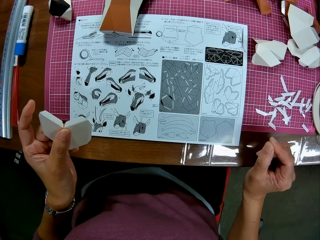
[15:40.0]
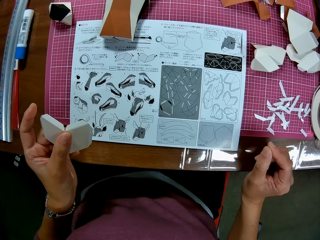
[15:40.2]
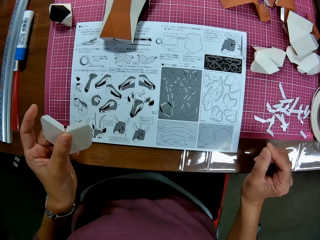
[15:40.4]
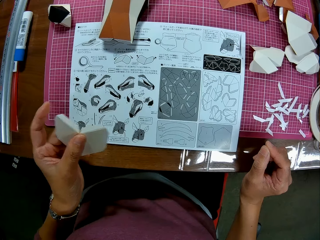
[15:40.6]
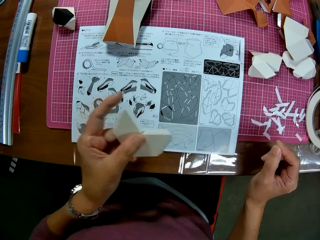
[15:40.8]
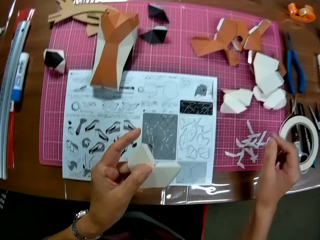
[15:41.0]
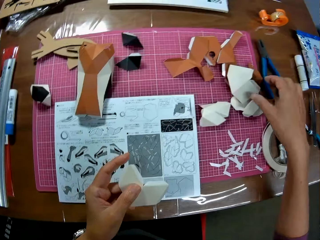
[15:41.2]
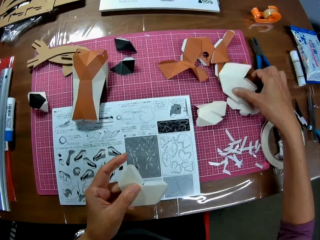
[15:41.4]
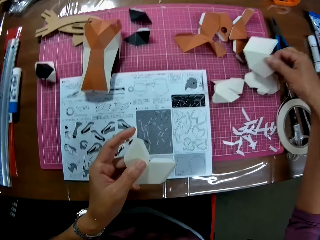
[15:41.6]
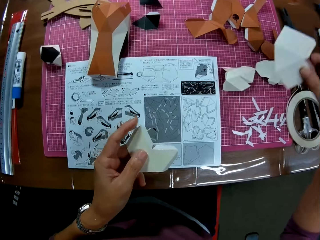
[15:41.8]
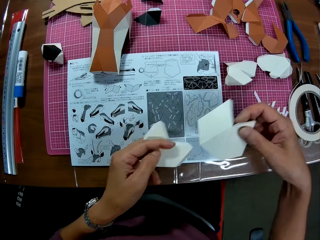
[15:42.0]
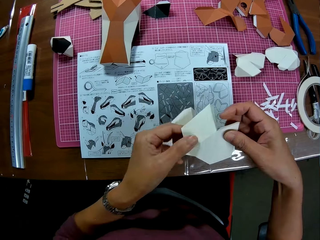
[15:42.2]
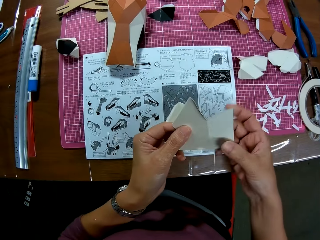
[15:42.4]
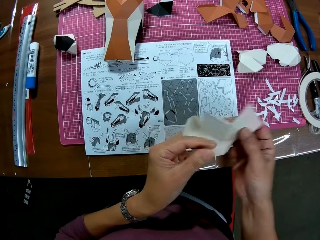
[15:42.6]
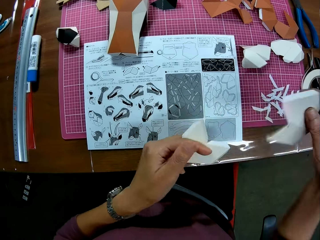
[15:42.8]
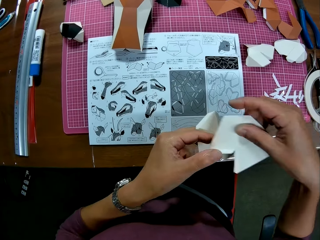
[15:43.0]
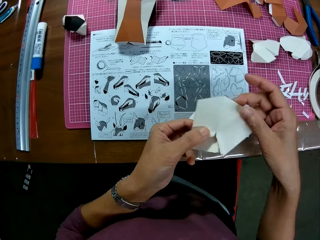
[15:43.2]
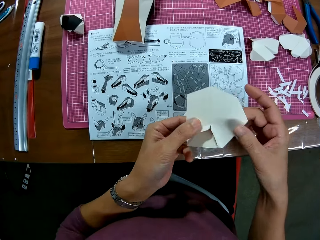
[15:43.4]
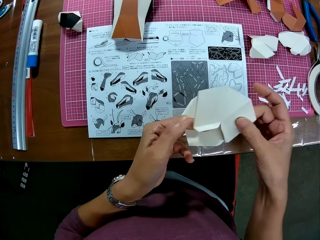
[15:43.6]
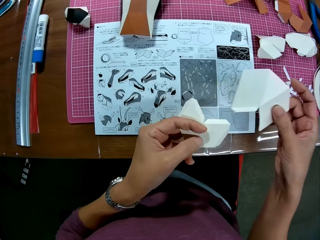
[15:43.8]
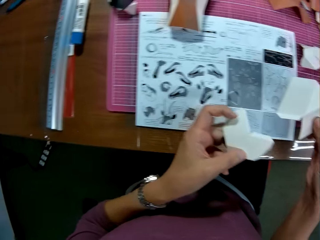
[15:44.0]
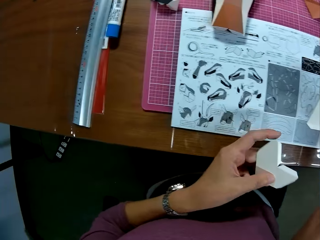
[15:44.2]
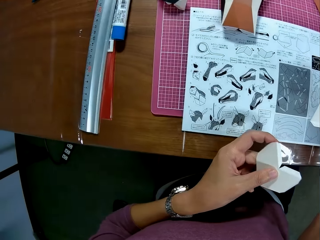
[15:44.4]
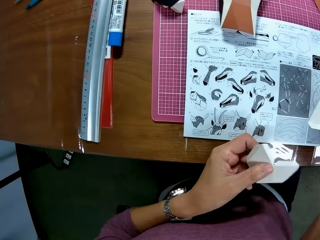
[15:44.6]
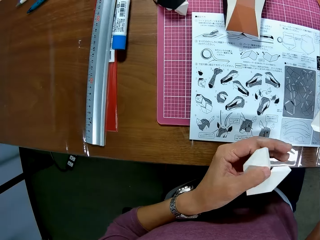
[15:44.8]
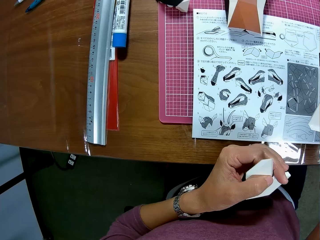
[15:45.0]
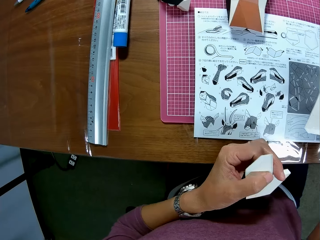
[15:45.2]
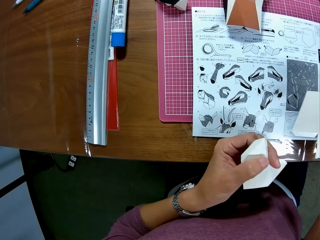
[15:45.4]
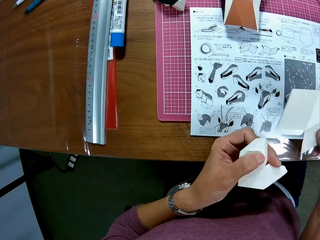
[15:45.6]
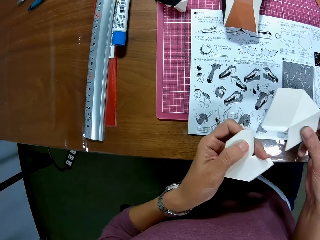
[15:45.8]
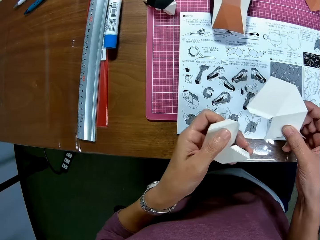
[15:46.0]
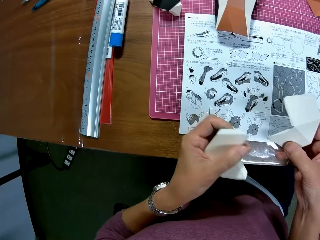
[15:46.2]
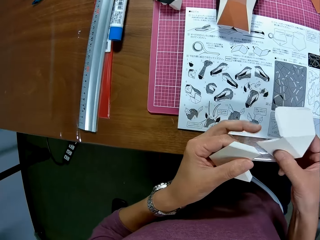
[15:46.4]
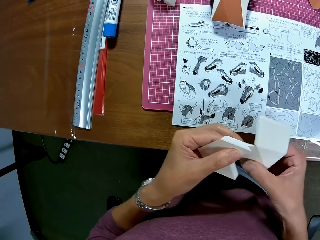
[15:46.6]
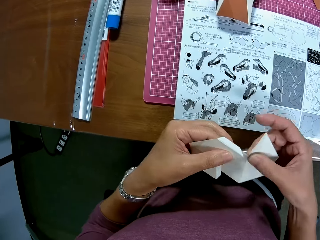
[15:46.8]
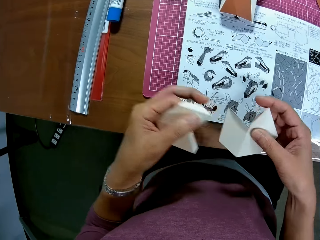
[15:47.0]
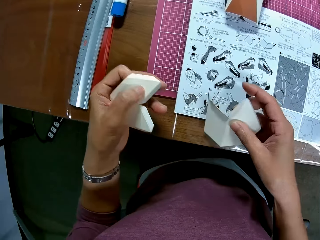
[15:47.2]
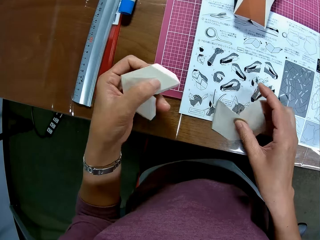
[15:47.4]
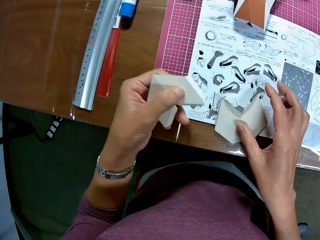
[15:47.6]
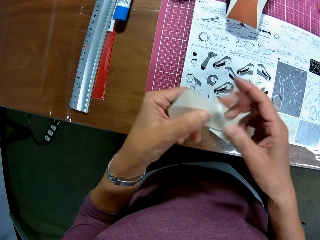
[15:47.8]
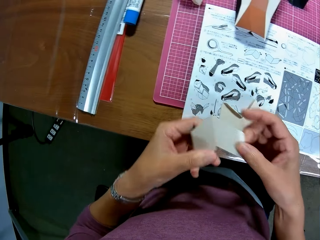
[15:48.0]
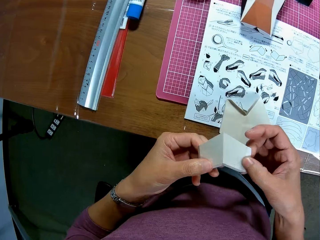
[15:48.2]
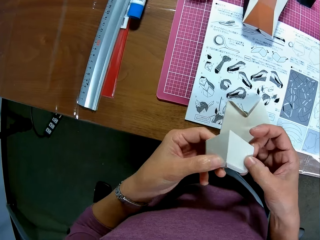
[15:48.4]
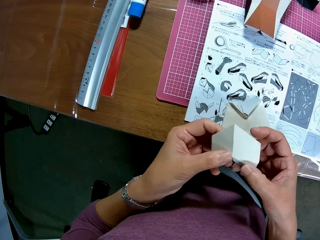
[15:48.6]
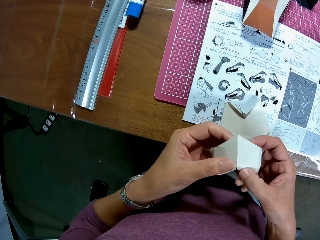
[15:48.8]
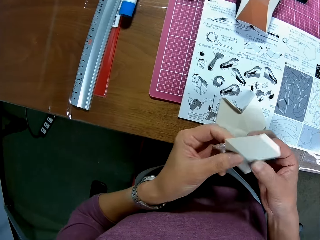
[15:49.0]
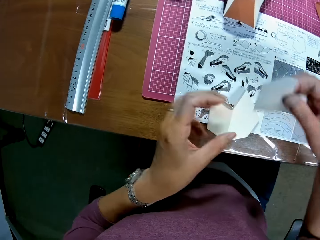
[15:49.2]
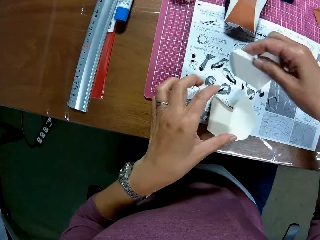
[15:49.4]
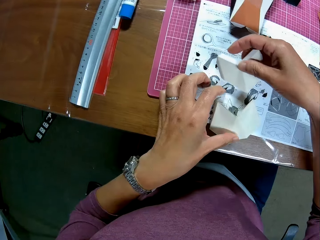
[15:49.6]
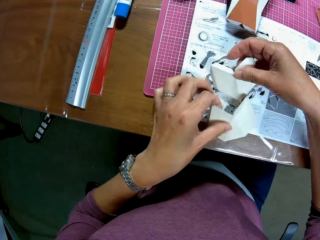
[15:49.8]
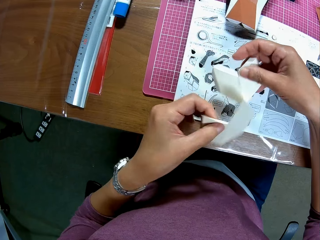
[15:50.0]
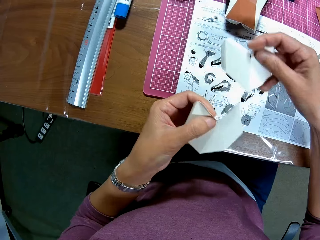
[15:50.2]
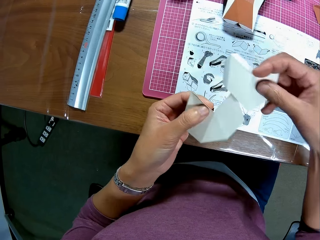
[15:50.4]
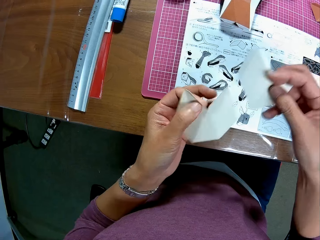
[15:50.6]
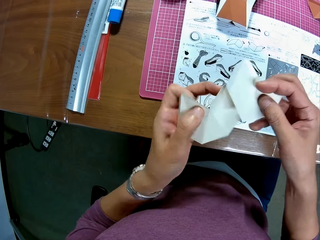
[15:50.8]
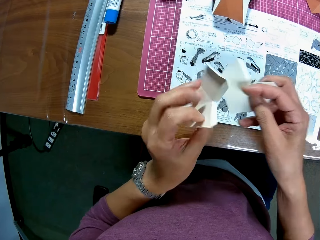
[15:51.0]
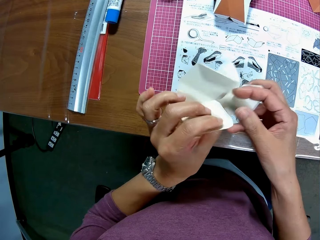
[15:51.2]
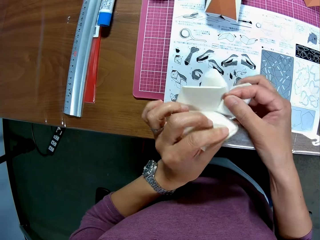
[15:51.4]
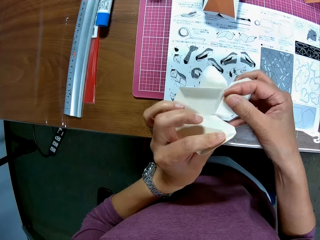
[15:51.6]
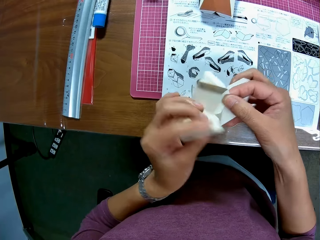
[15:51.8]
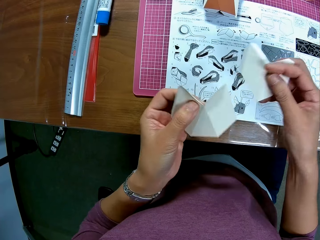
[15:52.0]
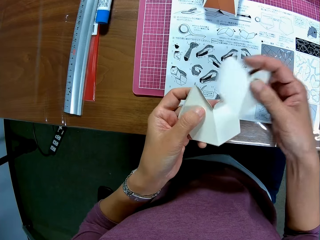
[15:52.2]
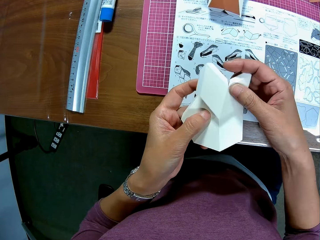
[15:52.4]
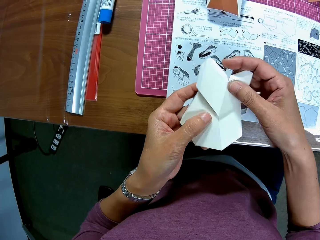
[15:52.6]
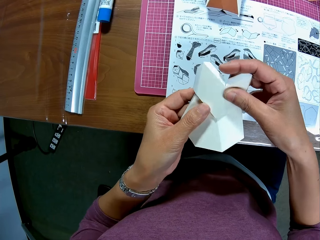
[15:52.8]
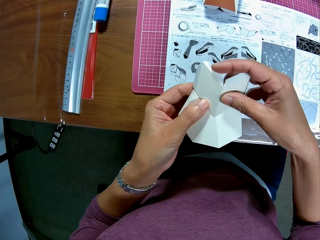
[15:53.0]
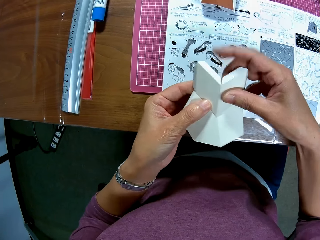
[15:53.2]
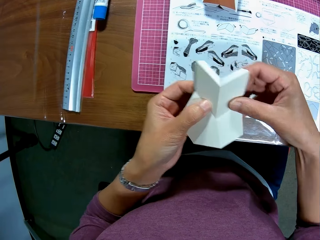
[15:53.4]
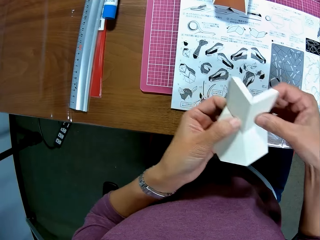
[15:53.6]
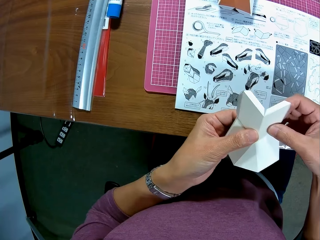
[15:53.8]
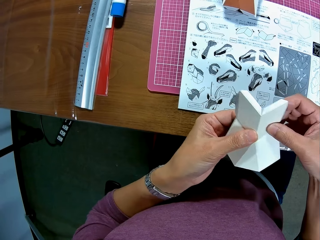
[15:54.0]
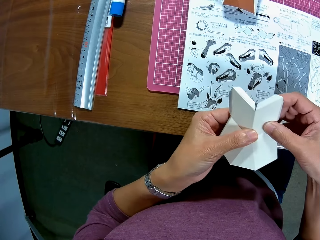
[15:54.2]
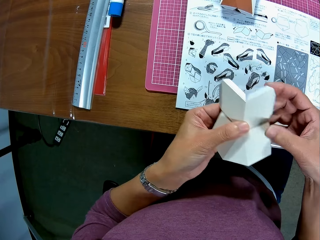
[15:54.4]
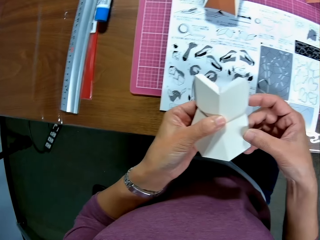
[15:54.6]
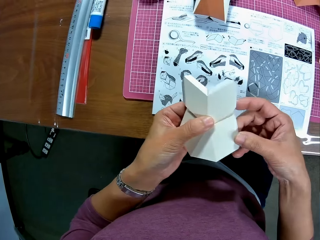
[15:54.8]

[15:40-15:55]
The camera wearer looks at the instruction booklet. He picks up a piece of craft paper from the cutting mat. He turns the craft paper. He looks at the instruction booklet. He turns the craft papers. He puts the craft paper on the table. He looks at the craft paper. He turns the craft paper. He arranges the paper crafts in his hand. He picks up a piece of craft paper from the booklet. He turns the craft paper. He fixes pieces of craft paper together.

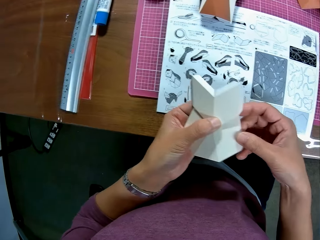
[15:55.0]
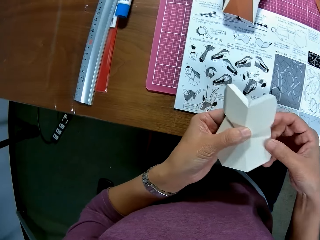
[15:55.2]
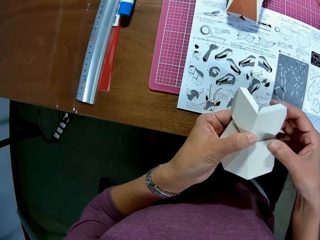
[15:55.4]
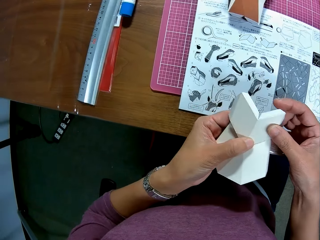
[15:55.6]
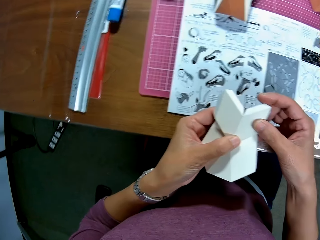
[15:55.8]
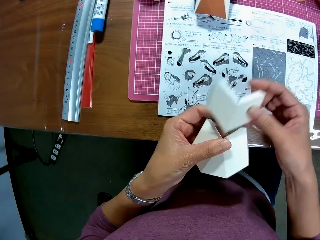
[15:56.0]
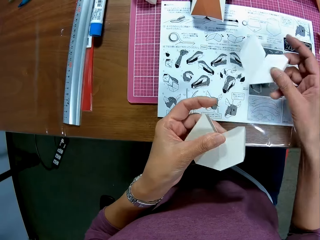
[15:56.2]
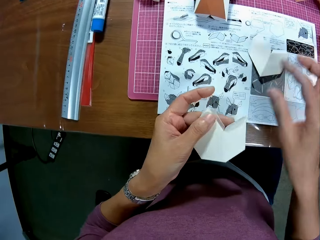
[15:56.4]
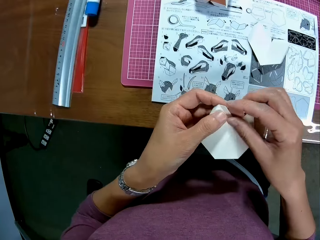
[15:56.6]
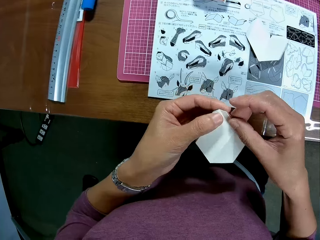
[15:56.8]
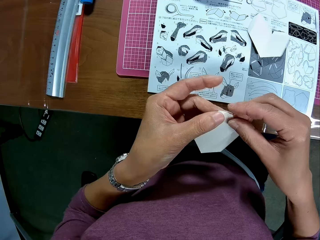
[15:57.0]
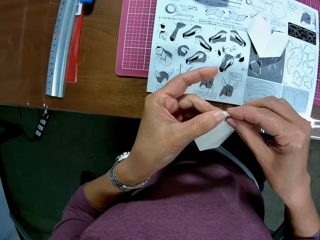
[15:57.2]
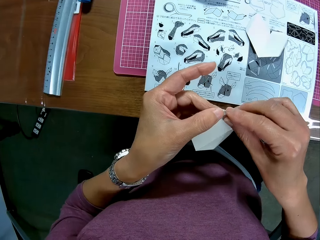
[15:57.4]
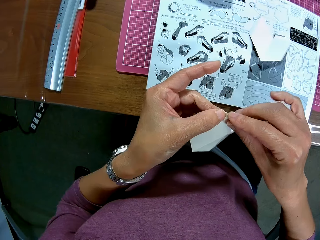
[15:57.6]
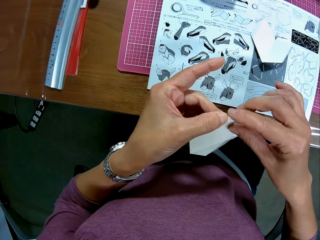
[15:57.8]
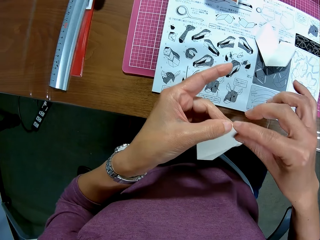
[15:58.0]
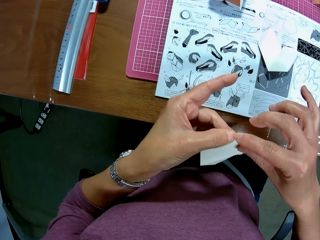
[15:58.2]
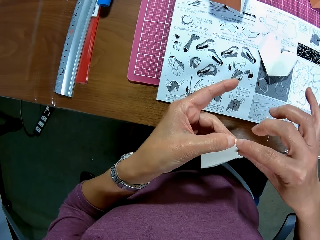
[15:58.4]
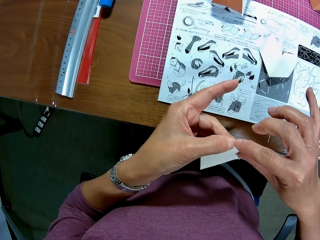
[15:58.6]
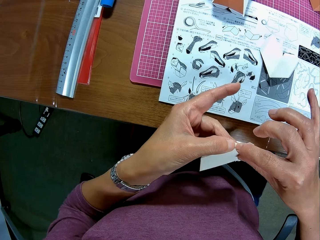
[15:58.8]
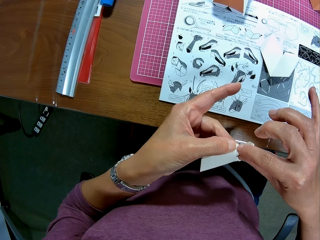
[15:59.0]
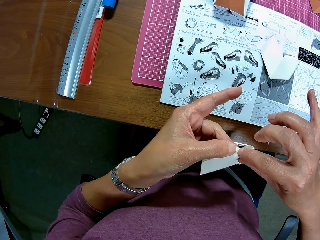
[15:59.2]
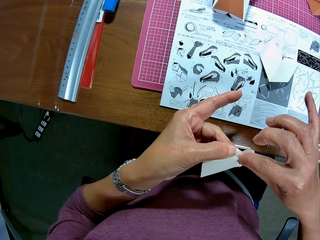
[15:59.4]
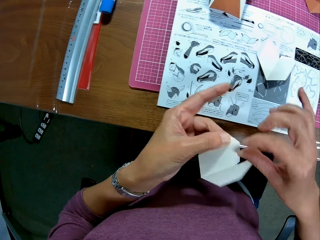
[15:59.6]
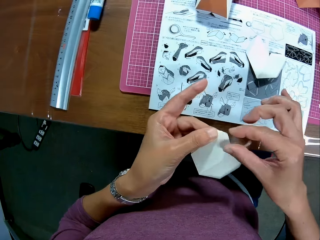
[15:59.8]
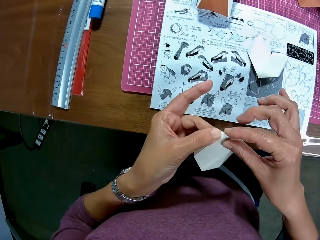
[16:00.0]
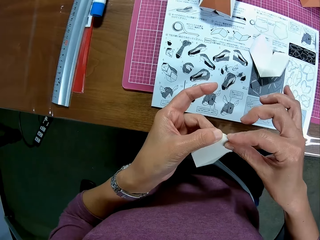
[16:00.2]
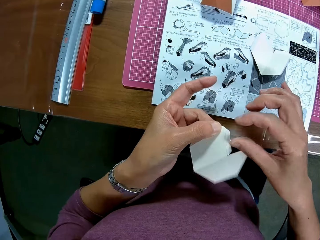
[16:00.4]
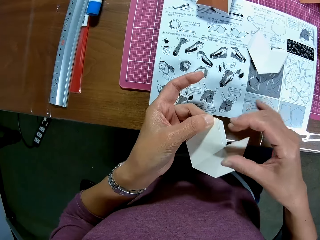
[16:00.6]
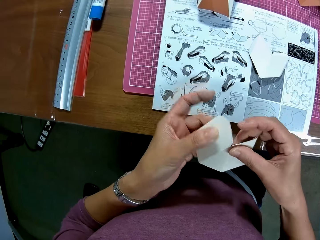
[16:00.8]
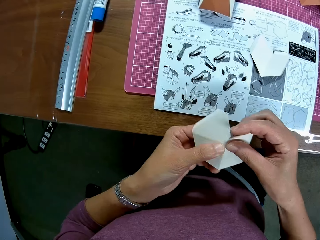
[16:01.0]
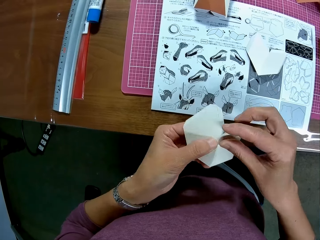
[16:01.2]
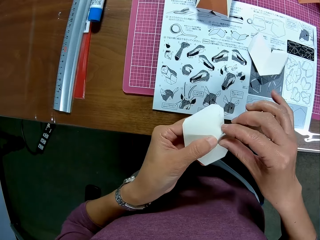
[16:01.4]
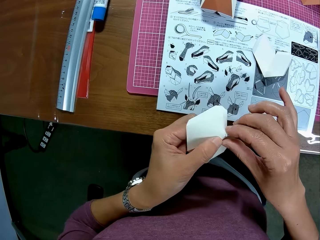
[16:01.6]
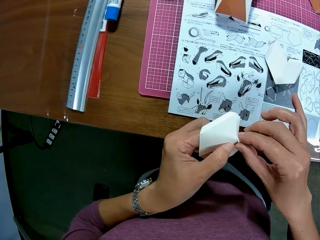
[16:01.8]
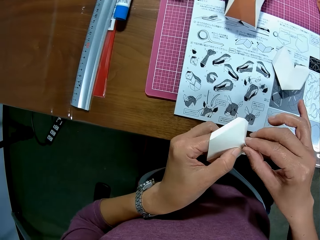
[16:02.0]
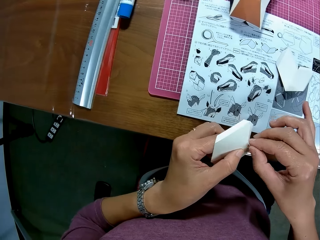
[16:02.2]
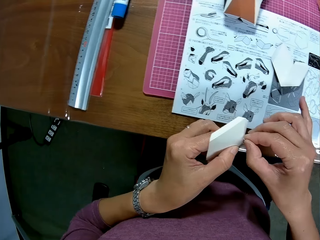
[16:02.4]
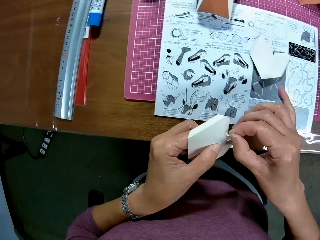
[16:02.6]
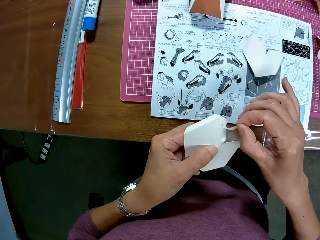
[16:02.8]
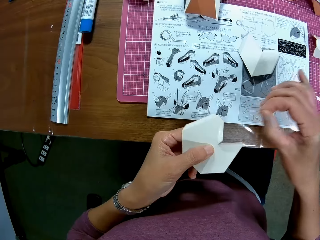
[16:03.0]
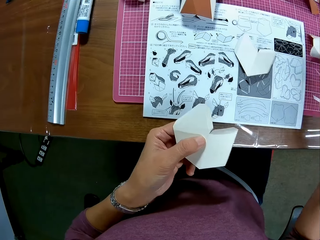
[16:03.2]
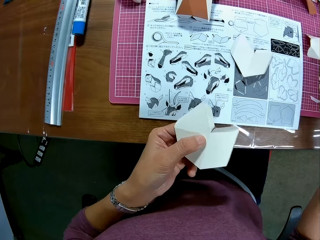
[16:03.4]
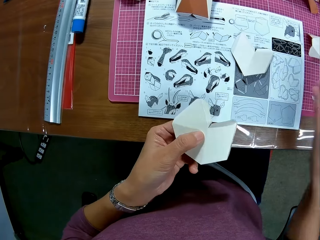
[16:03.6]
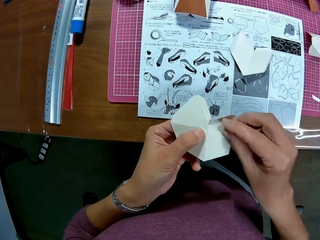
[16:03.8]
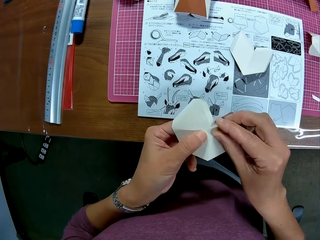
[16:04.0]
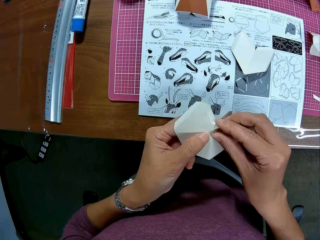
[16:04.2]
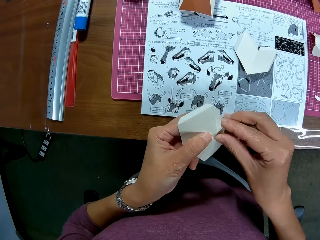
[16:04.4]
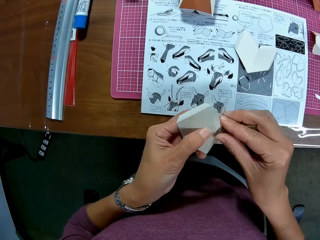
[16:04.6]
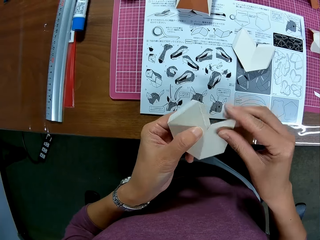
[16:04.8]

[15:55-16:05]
The camera wearer puts the craft paper on the booklet. They remove a piece of paper from the craft paper. They put the piece of paper on the cutting mat. They remove a piece of paper from the craft paper.
